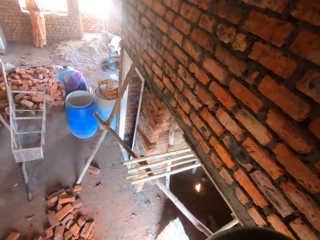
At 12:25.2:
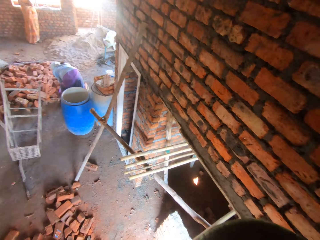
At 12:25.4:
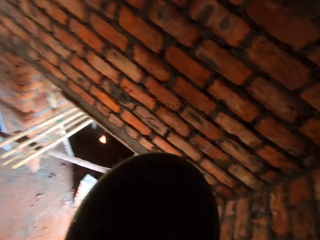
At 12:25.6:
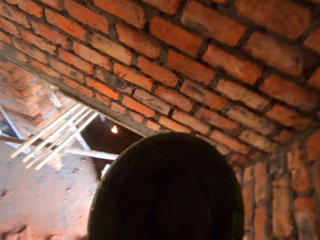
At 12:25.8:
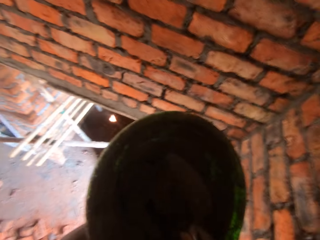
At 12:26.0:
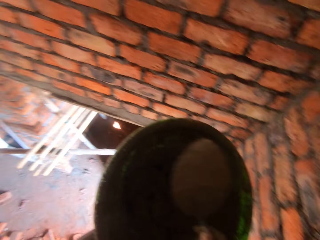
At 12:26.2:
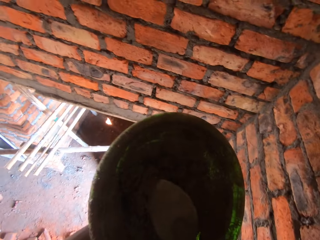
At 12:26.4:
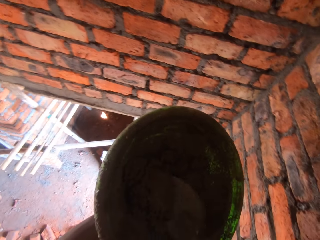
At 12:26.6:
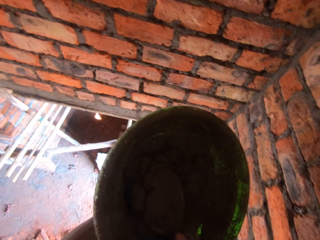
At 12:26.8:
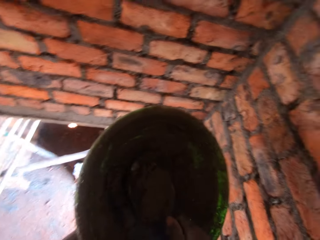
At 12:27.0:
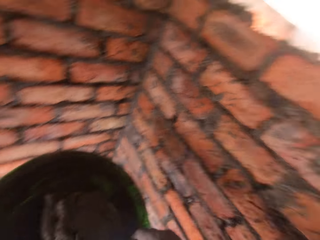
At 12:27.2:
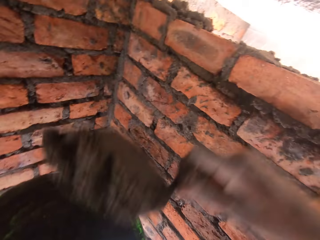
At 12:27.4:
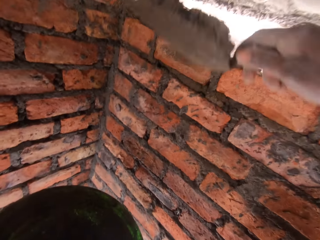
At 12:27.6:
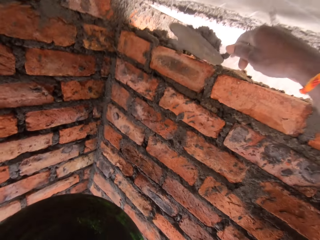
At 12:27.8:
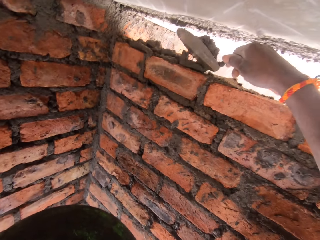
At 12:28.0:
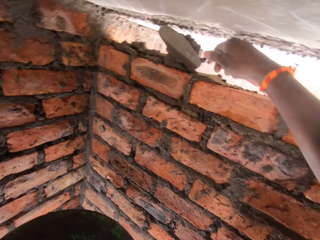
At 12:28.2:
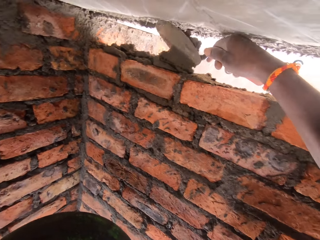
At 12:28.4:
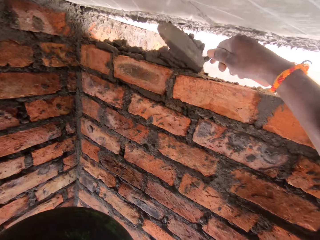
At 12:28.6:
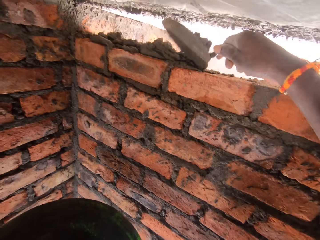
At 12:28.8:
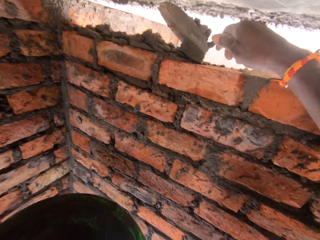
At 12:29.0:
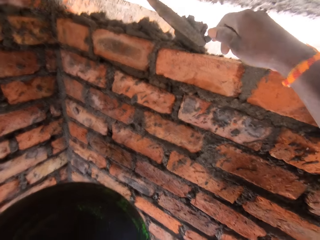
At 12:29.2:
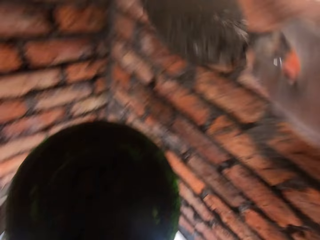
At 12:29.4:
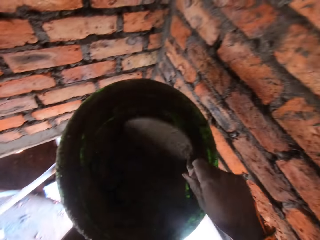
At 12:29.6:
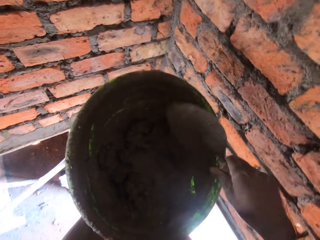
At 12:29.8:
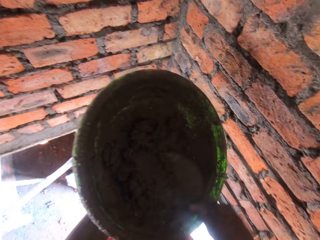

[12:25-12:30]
The camera wearer scoops the mortar or concrete with a trowel. They pour the concrete. They spread the mortar on the brick with the trowel. They drop the concrete.

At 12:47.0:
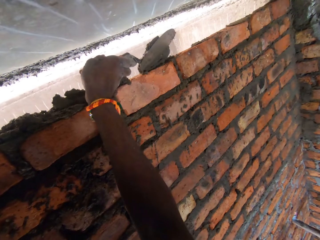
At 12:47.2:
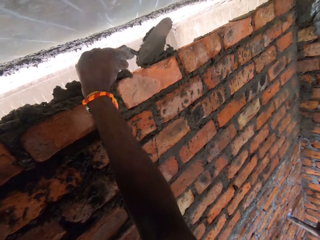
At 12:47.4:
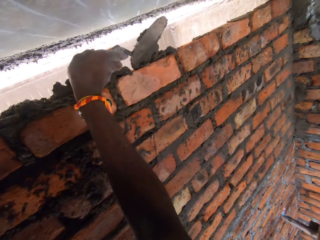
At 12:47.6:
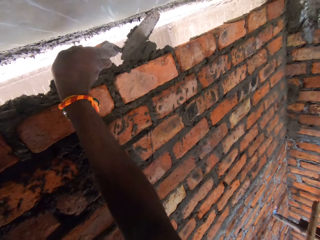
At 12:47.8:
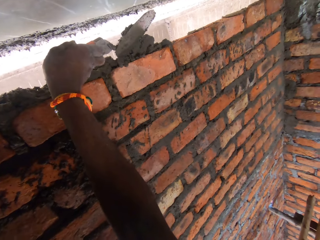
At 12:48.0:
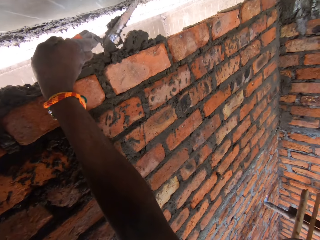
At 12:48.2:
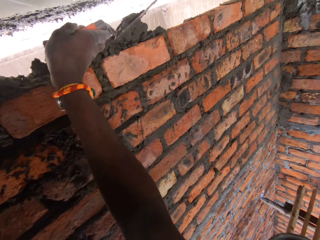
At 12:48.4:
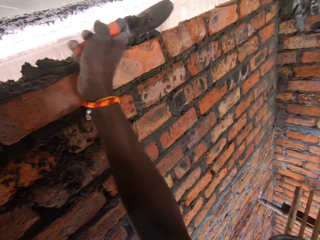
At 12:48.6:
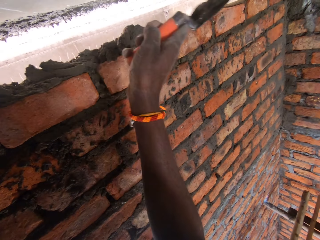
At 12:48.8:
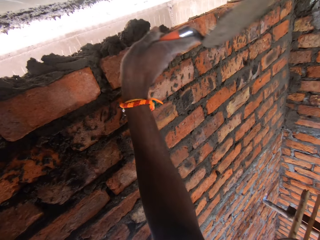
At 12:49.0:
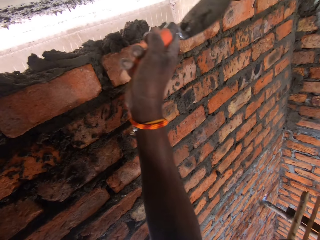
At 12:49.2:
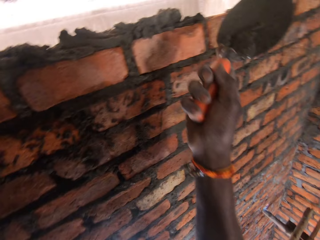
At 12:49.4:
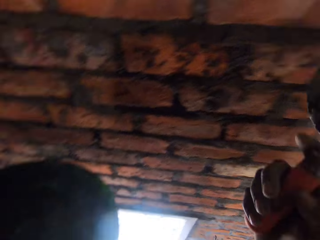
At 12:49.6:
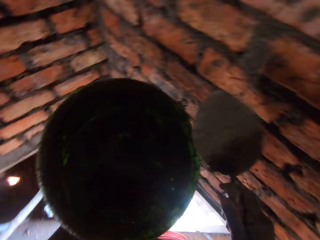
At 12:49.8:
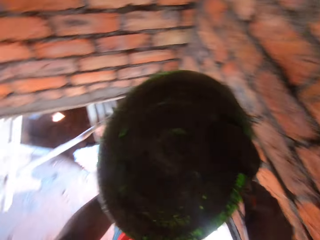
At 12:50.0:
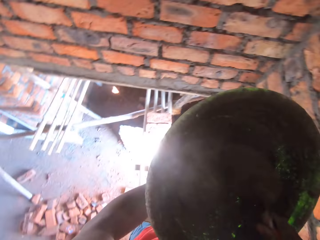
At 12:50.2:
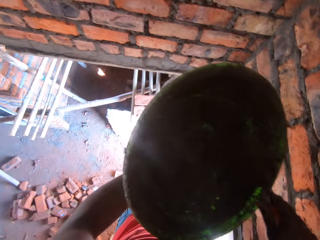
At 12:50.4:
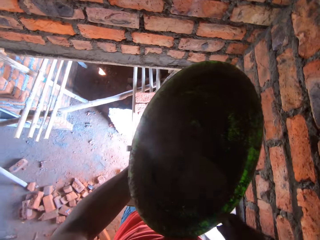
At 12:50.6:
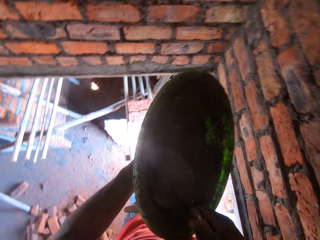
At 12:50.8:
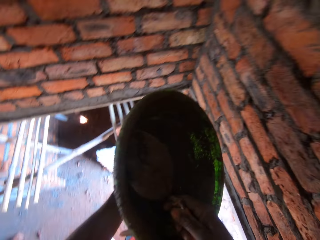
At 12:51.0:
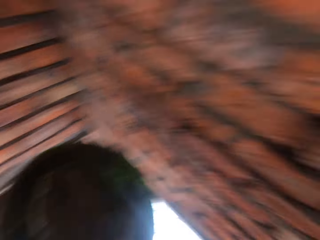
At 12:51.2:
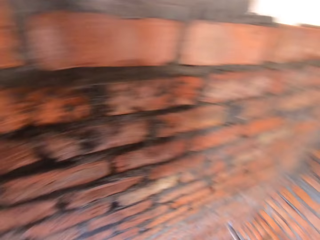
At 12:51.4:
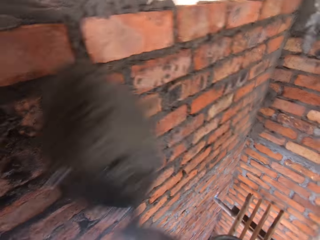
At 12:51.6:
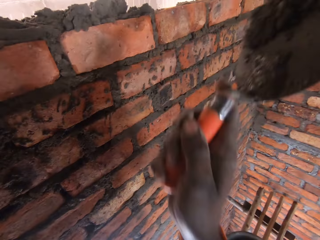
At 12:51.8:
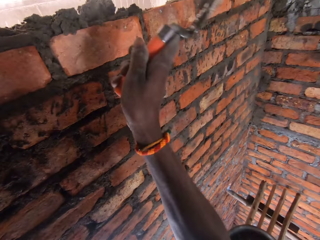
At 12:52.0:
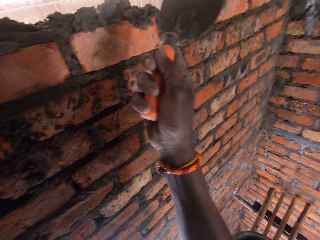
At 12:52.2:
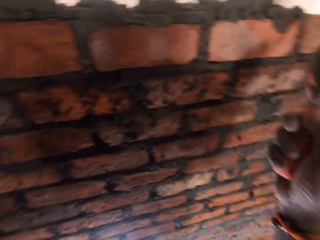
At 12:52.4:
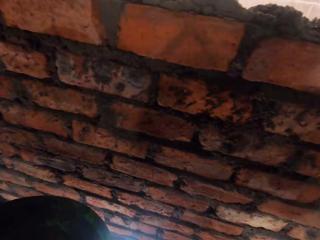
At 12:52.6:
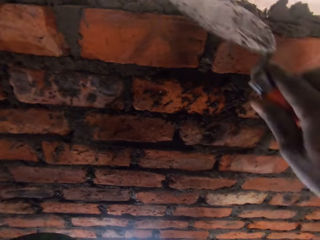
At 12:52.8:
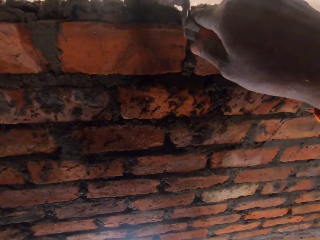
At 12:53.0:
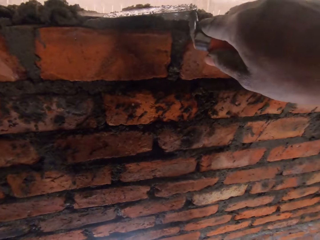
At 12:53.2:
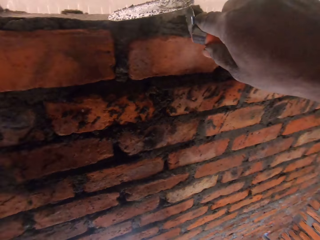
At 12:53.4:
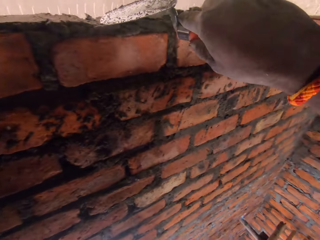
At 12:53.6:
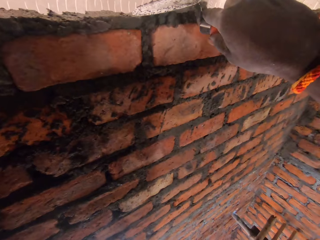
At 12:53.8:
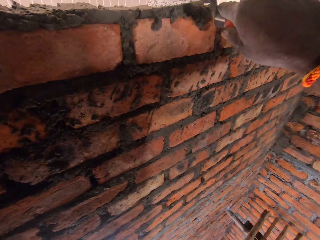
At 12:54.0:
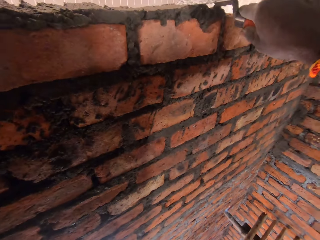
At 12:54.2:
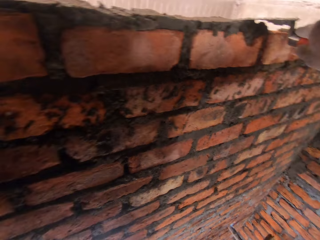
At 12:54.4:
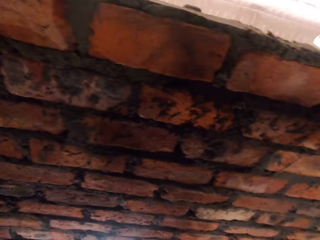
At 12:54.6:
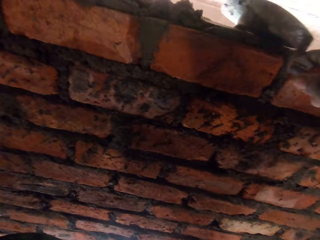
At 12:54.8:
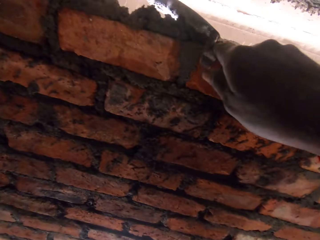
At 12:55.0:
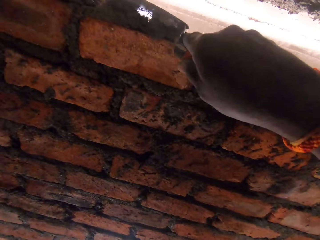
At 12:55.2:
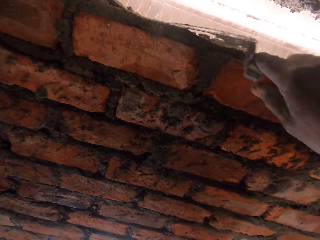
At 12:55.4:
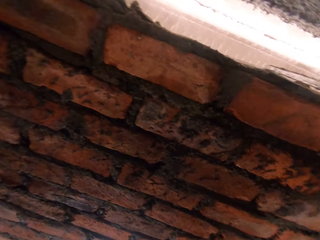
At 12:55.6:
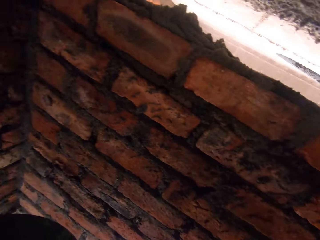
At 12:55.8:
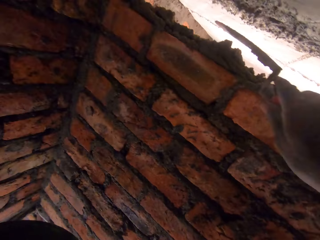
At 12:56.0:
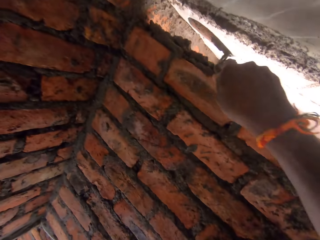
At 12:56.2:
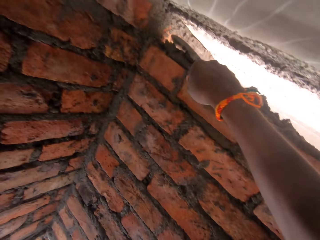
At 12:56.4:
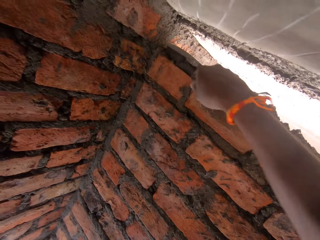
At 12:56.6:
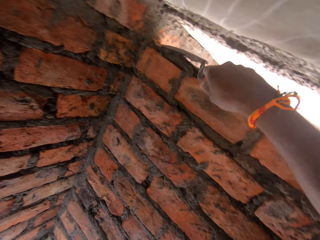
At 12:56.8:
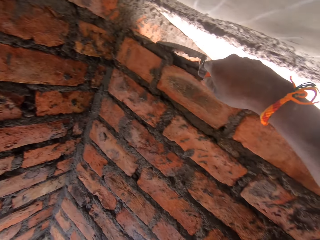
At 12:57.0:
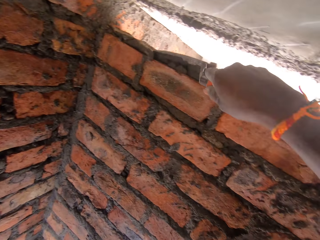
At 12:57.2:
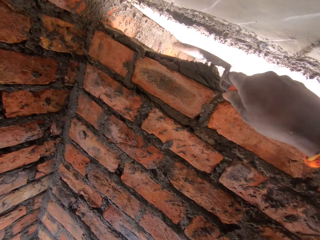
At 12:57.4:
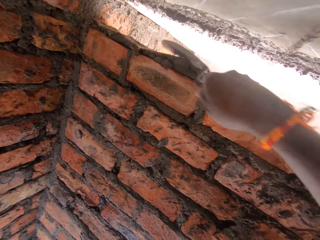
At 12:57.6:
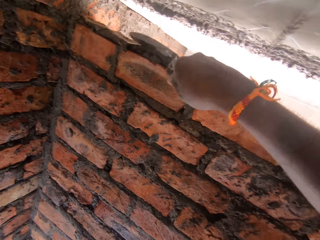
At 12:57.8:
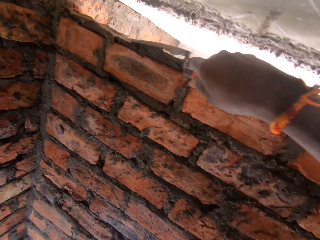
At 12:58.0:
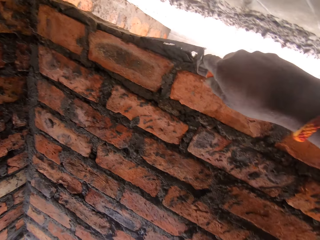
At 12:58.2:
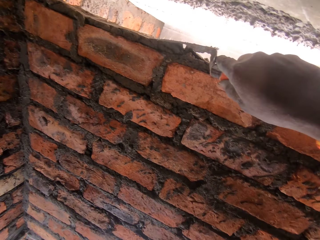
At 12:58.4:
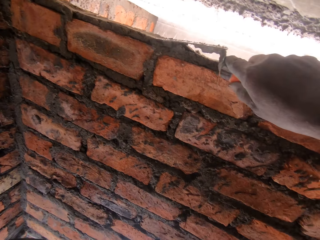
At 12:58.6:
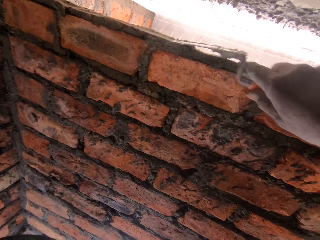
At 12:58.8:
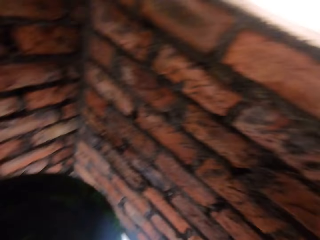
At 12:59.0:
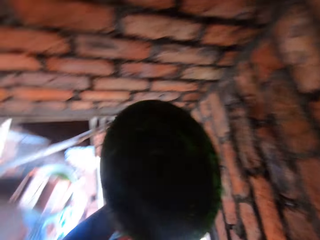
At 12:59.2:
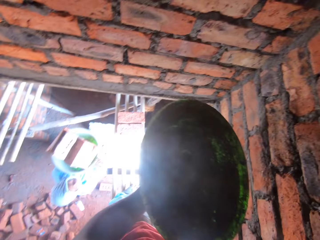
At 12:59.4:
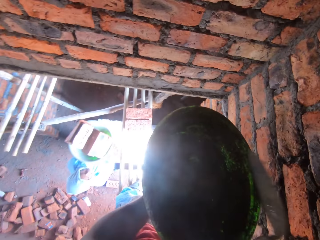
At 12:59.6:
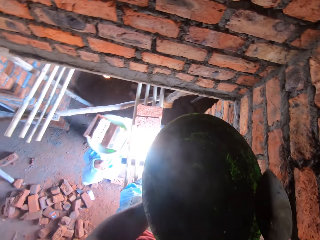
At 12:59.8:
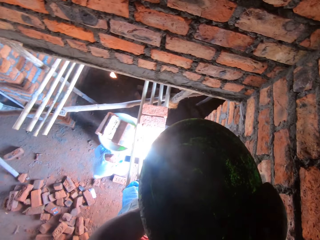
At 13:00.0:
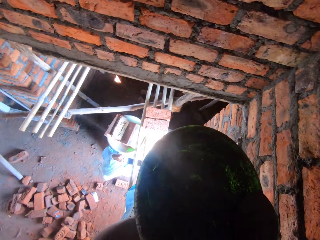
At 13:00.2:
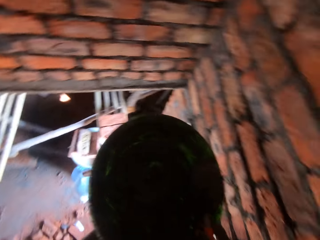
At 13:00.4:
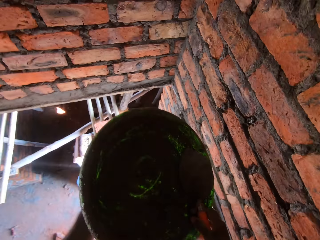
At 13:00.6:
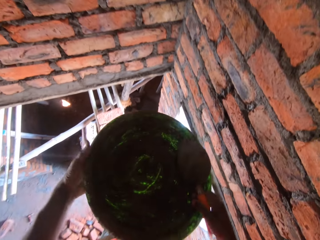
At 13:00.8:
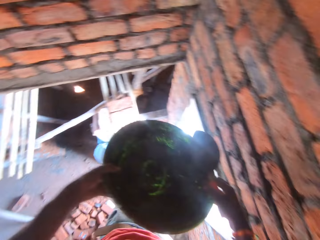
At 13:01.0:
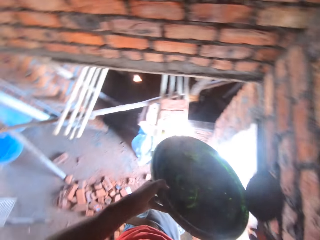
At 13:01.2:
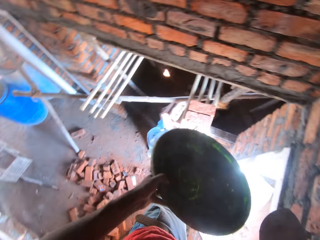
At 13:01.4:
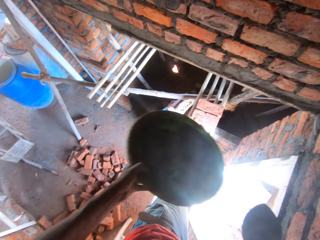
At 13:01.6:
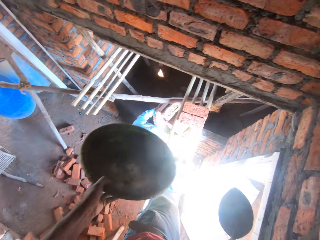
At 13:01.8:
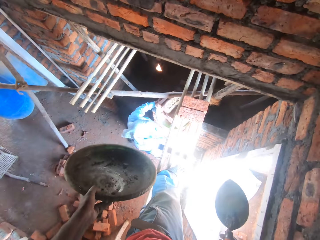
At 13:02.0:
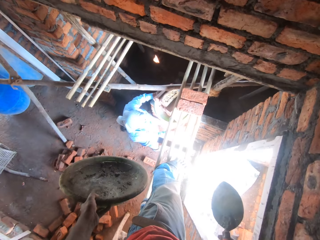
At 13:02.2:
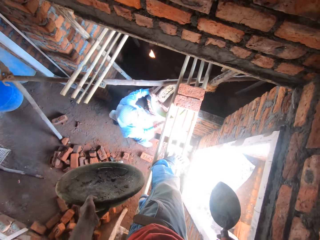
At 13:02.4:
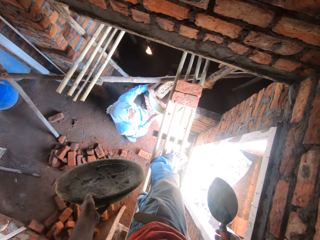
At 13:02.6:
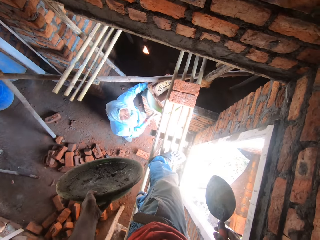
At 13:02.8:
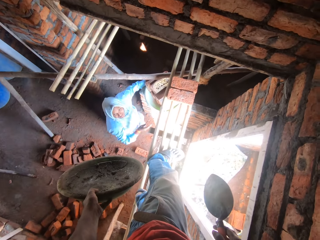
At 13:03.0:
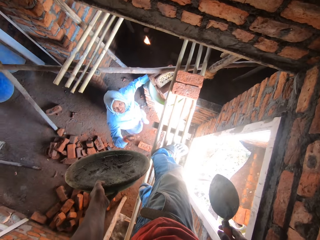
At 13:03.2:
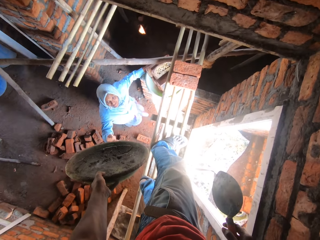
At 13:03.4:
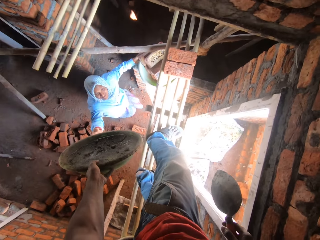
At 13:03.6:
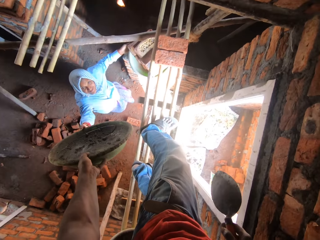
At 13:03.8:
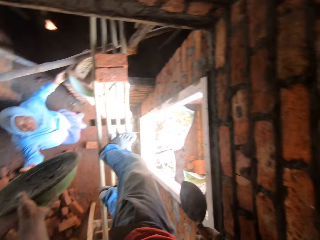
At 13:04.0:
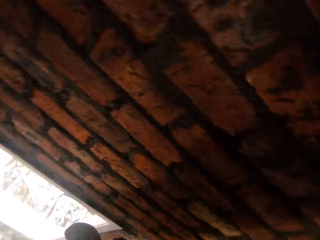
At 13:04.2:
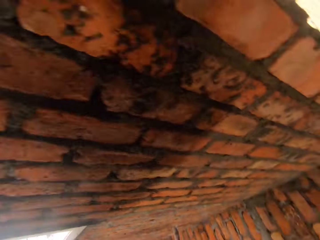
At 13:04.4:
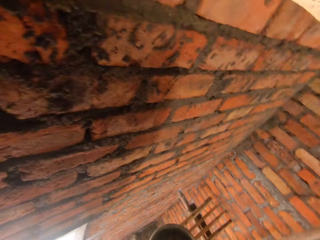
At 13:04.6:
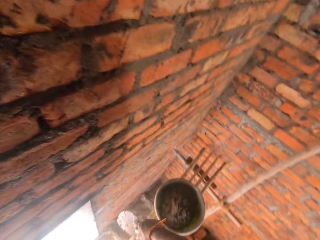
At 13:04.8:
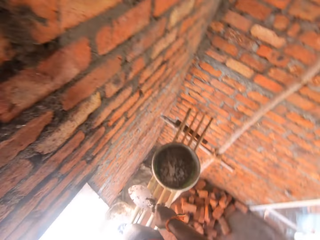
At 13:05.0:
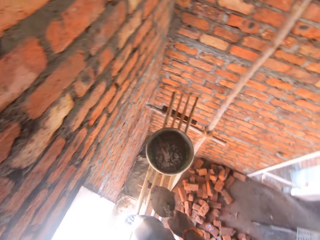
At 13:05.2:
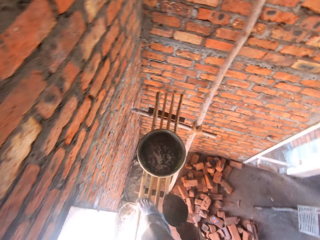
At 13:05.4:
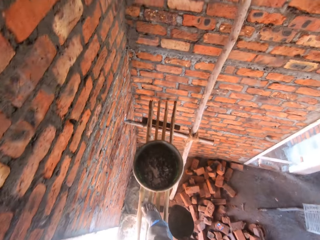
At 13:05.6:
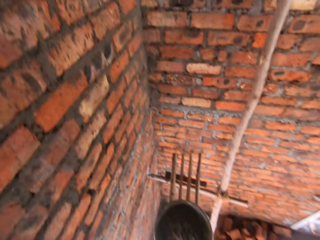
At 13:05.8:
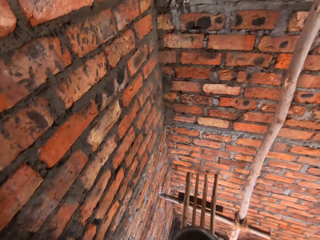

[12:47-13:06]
The camera wearer spreads the mortar or concrete on the brick with a trowel. They pour the concrete. They scoop the mortar with the trowel. They put the mortar on the brick. They throw the concrete. They press the mortar with the trowel. They spread the concrete. They drop the mortar on the basin. They pass the basin to a woman. The woman takes the basin. The camera wearer looks at the wall.
